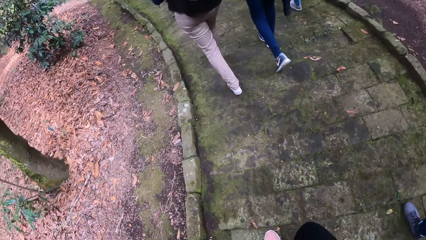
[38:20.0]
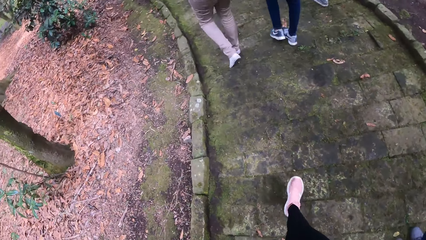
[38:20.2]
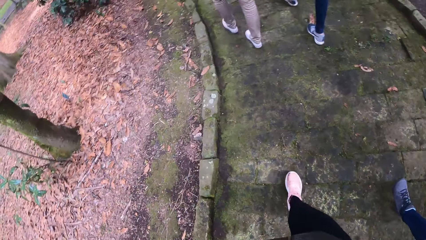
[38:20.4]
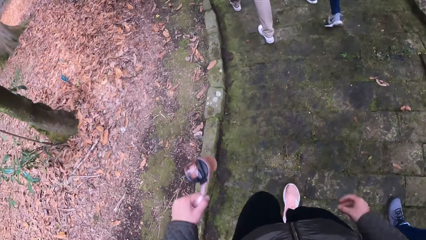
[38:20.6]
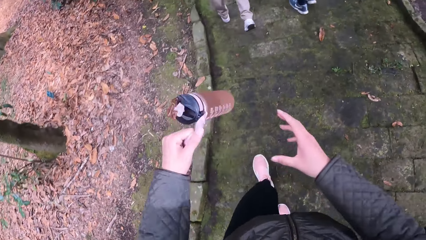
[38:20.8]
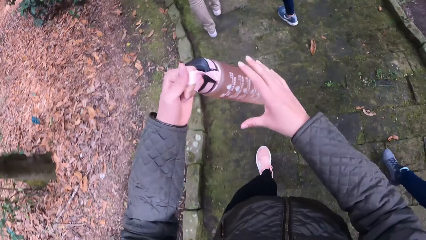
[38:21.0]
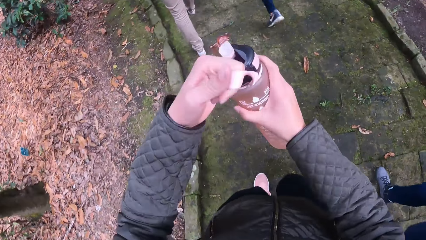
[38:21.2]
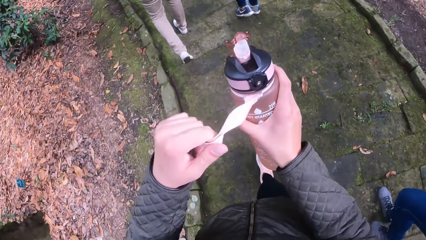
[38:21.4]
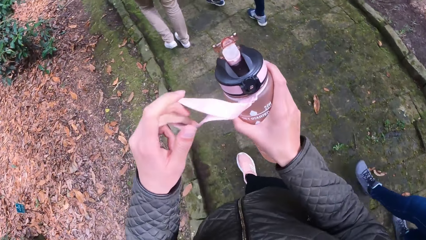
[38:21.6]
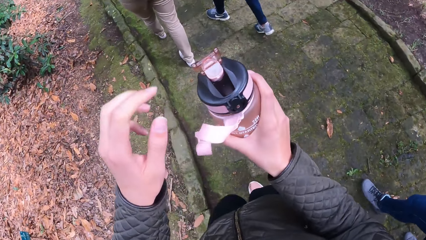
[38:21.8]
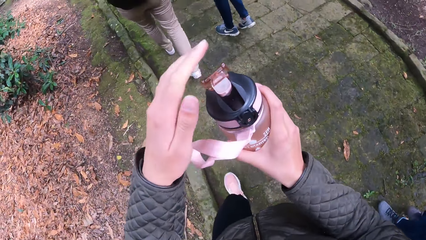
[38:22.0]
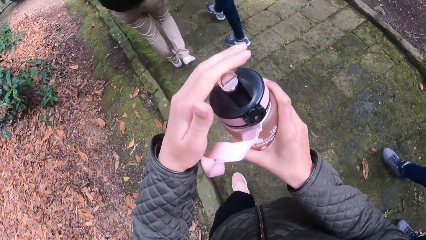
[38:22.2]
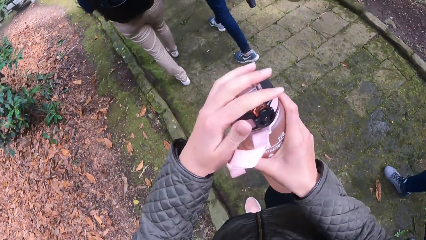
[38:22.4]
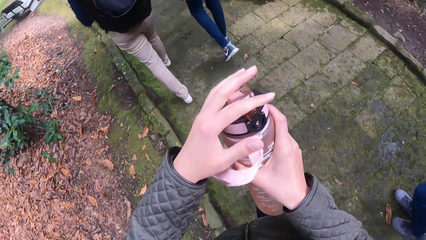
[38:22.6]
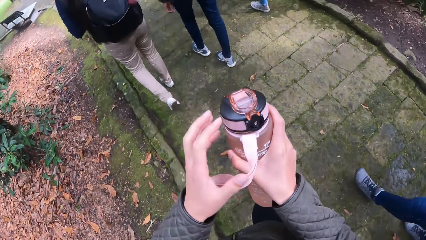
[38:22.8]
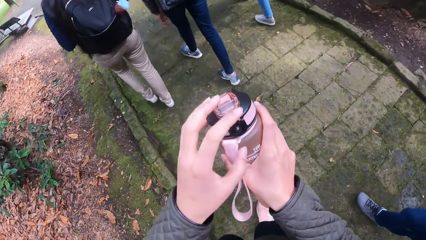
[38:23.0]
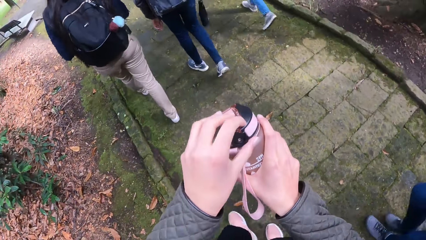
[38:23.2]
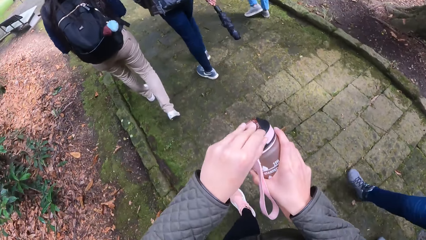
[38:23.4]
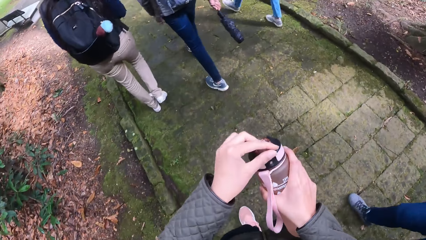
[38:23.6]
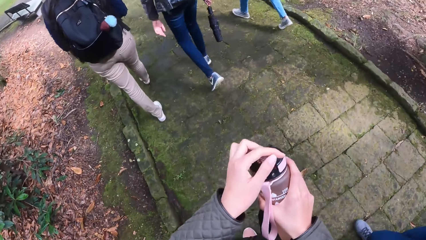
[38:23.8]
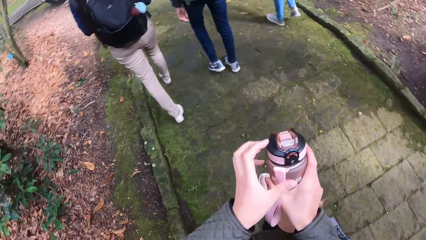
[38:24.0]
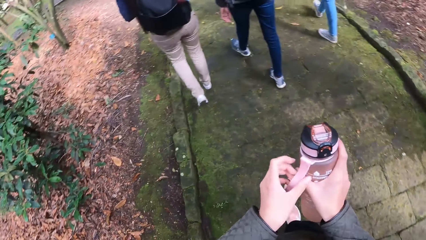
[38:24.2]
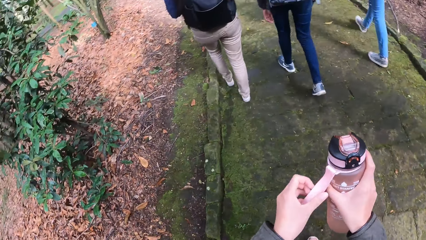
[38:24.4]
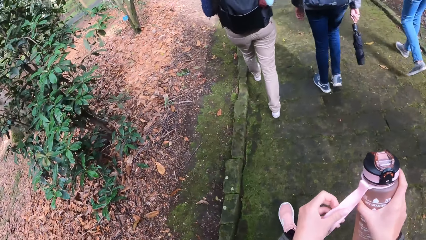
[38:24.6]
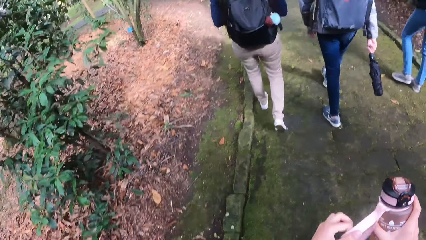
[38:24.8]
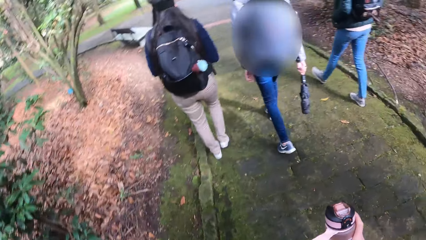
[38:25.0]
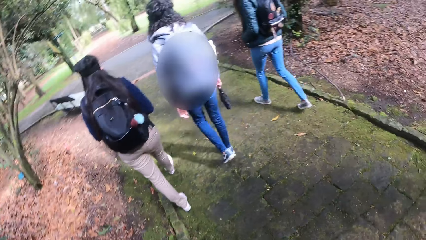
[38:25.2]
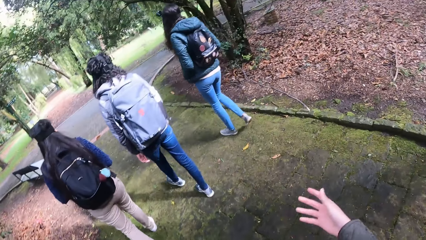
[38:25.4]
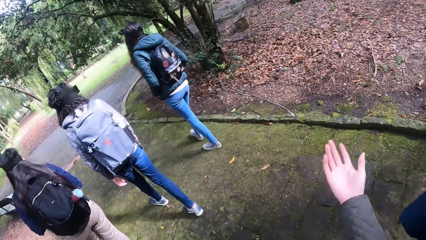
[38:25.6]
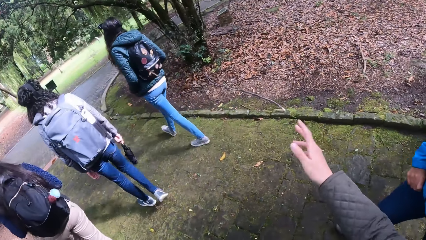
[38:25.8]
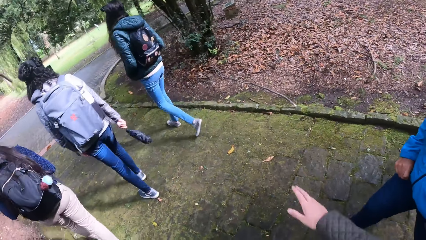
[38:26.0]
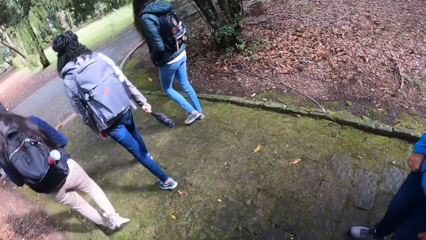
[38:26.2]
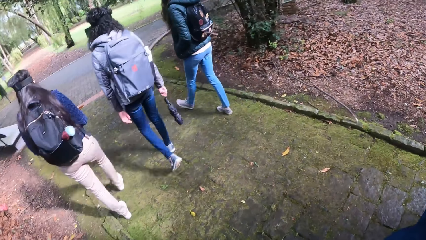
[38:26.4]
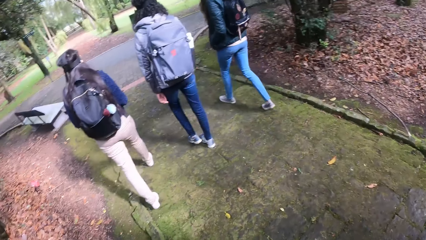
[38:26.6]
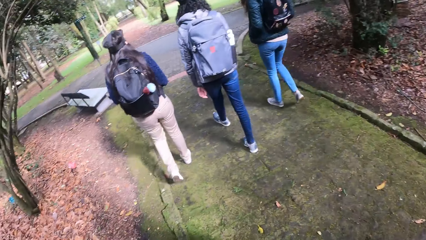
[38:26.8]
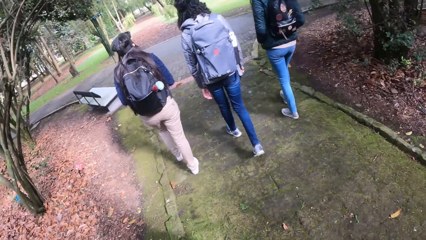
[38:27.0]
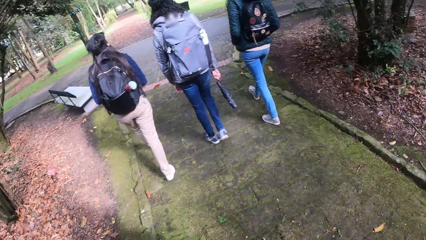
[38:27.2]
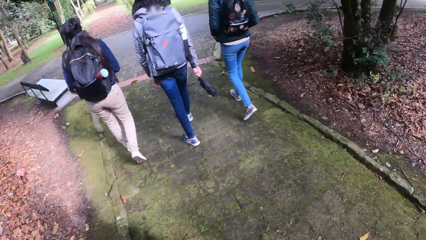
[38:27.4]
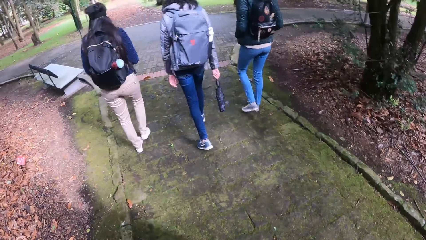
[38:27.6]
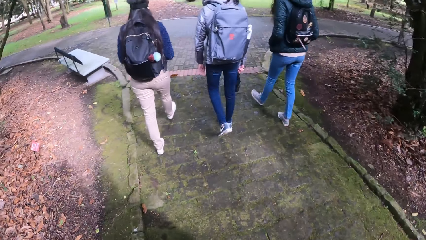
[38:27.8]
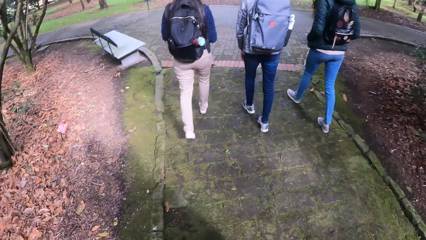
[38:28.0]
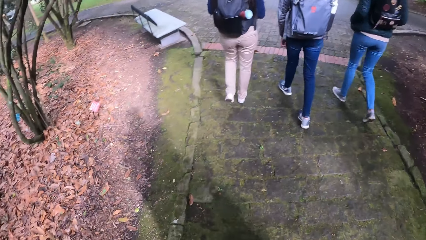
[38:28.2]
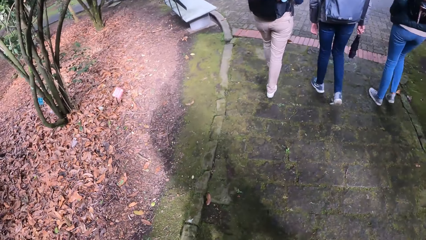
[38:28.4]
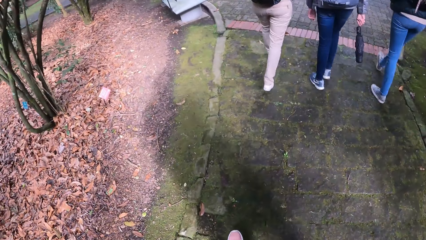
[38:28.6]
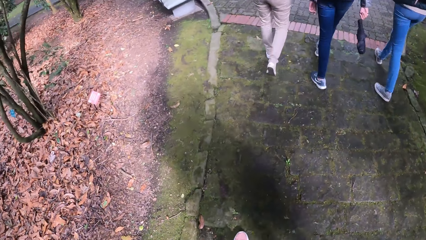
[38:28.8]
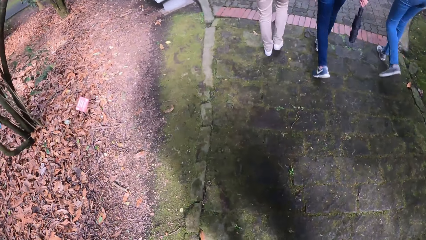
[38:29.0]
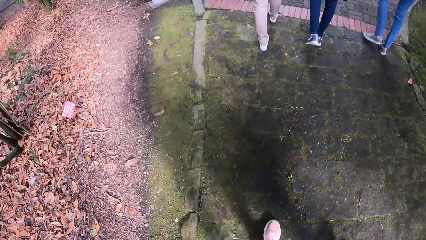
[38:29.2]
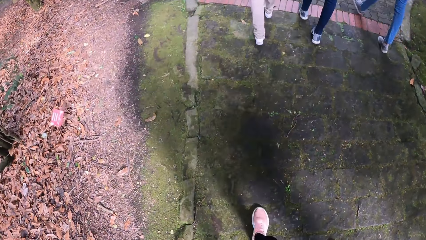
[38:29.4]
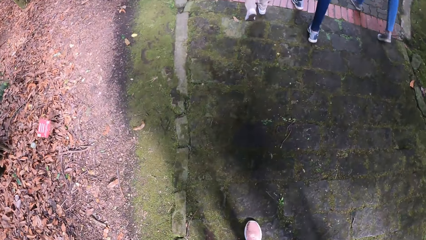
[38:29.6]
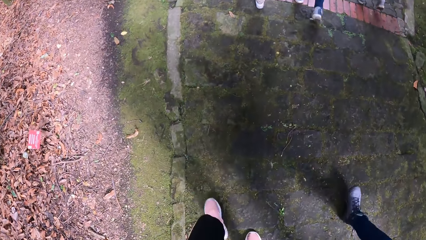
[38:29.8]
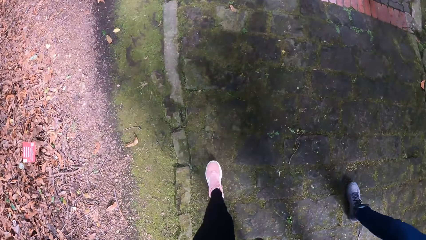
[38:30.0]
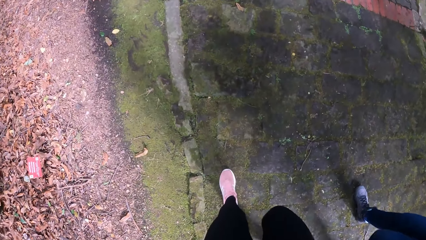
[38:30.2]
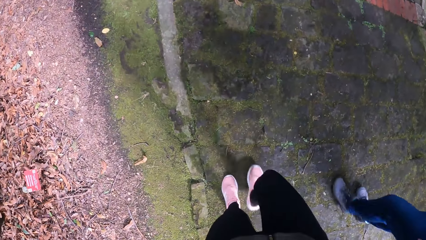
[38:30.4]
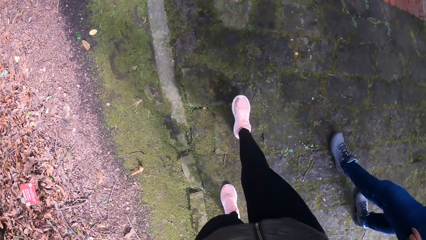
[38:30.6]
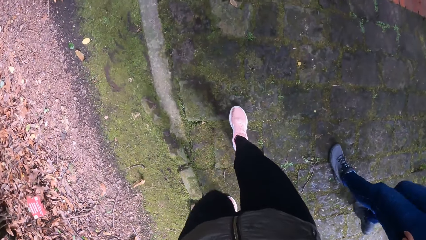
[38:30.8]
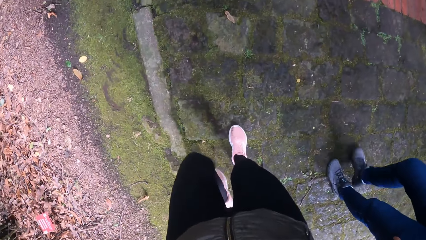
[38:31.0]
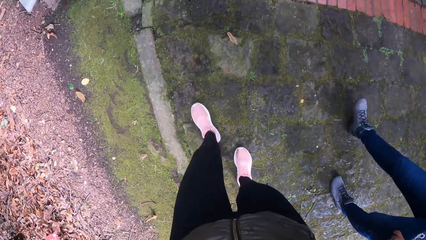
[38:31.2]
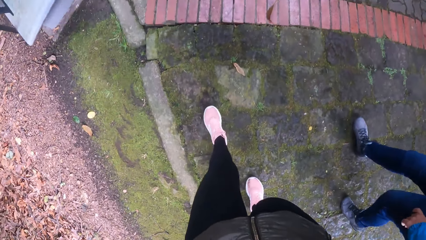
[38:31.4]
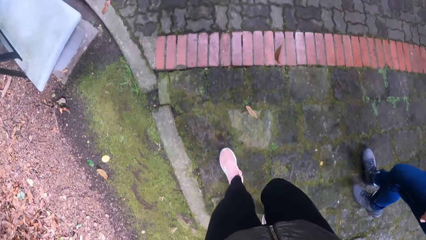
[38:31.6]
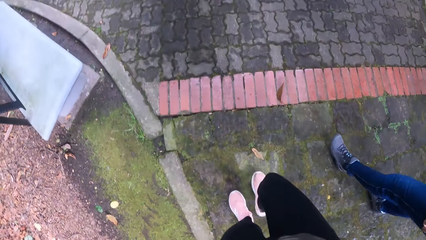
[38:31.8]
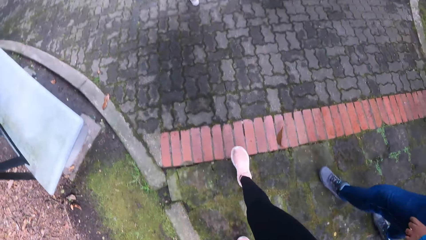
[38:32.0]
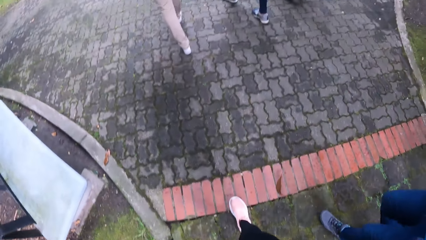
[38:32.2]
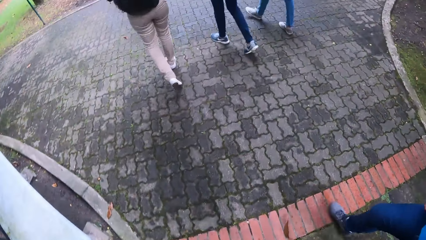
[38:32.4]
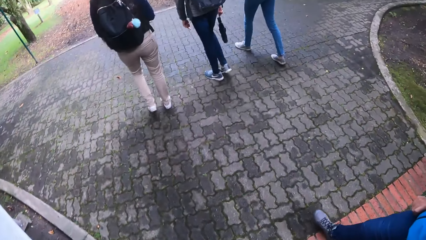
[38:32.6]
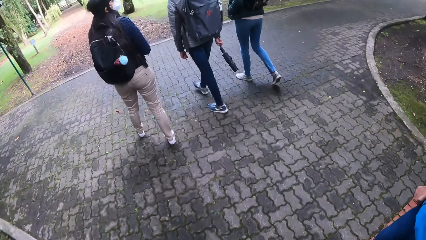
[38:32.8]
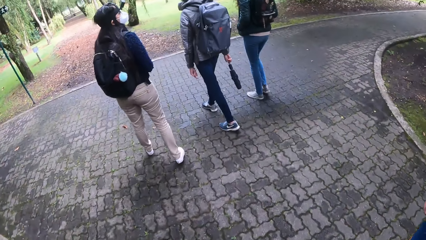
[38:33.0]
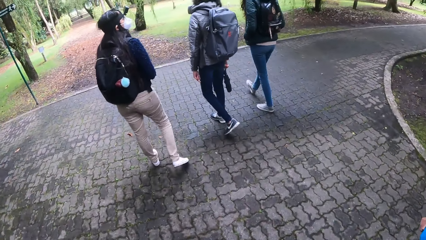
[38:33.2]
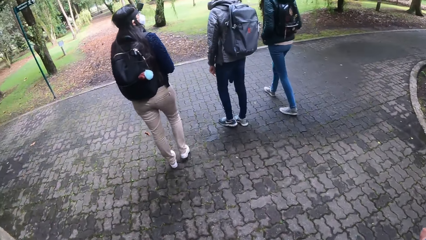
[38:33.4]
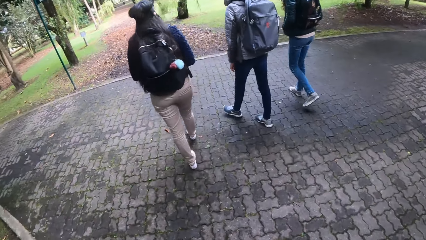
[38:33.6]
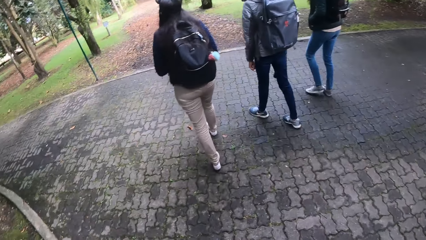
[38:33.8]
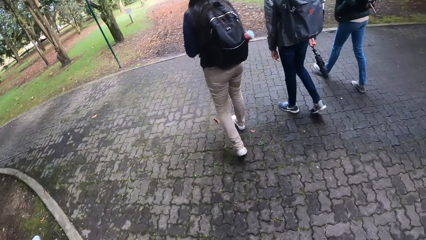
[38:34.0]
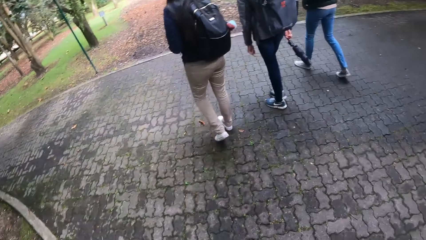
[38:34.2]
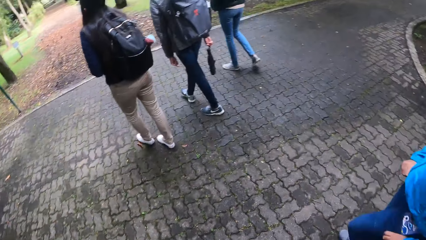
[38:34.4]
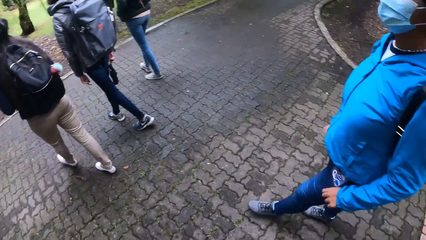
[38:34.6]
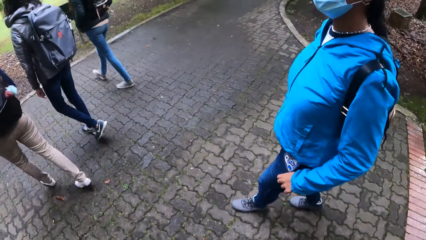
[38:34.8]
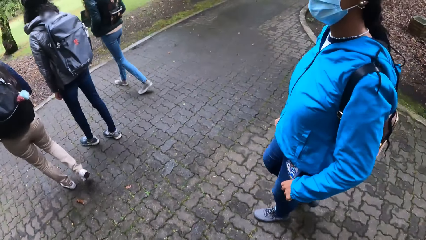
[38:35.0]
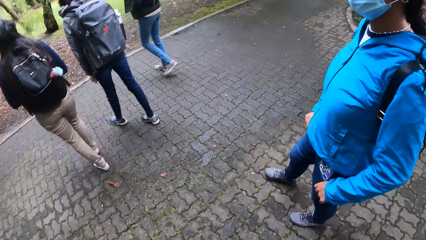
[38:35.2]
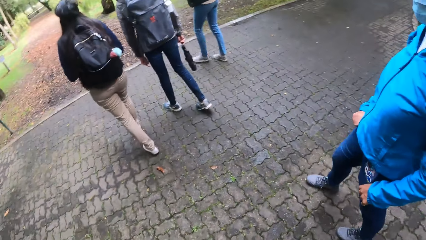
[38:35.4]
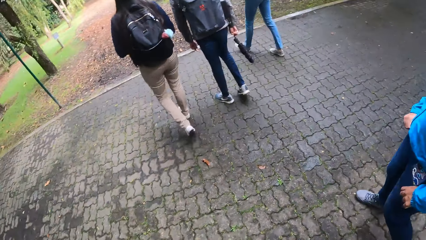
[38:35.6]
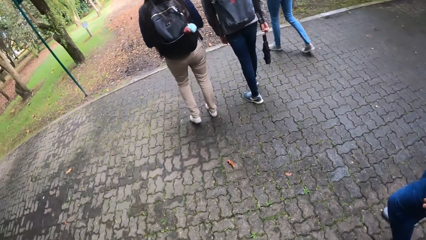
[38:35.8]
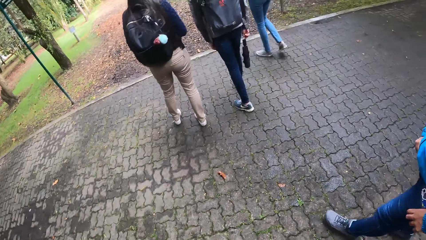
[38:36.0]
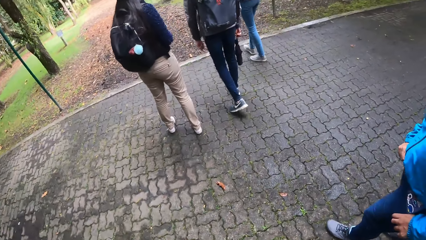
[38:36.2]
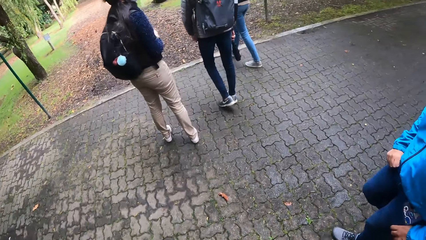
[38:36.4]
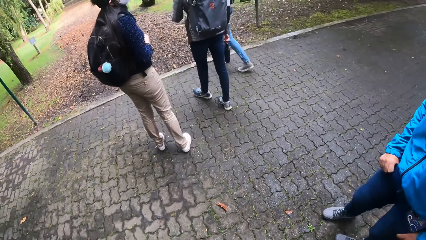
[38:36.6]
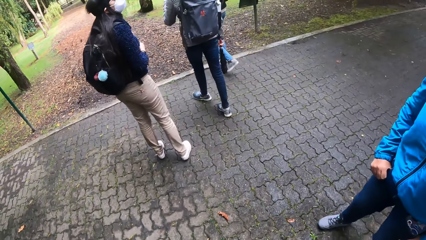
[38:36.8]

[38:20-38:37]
The camera wearer passes a plastic bottle in her left hand to her right hand. She closes the plastic bottle in her right hand with her left hand. She stares at the bottle. She holds the rope of the plastic bottle with her left hand. She interacts with the woman.
